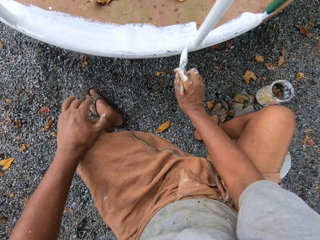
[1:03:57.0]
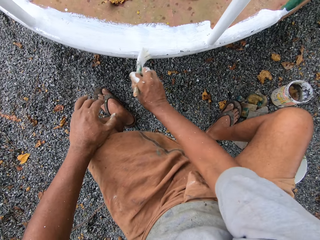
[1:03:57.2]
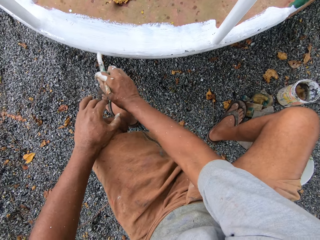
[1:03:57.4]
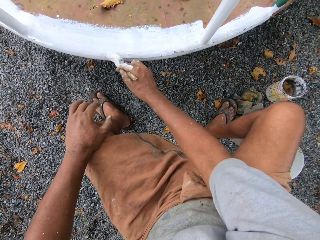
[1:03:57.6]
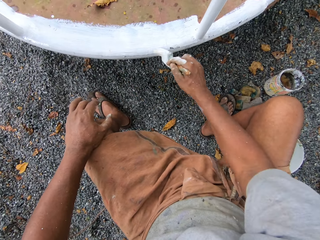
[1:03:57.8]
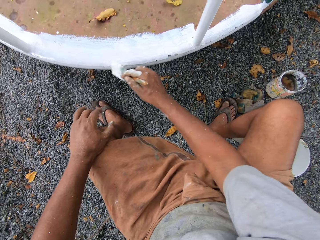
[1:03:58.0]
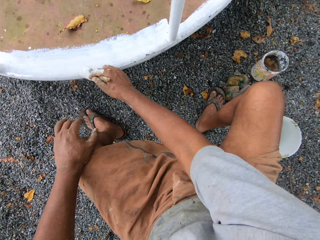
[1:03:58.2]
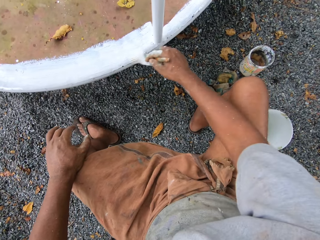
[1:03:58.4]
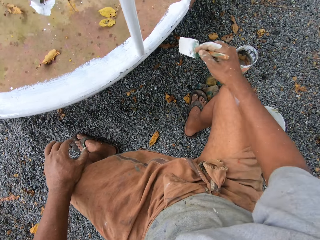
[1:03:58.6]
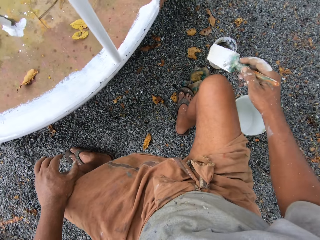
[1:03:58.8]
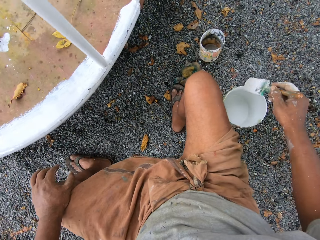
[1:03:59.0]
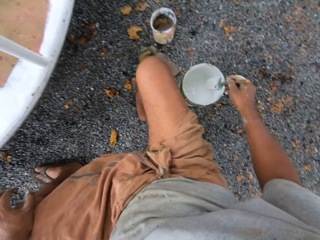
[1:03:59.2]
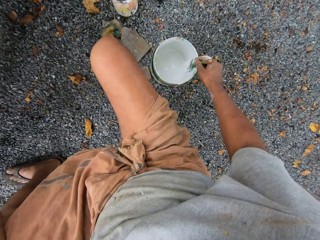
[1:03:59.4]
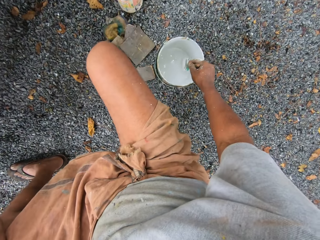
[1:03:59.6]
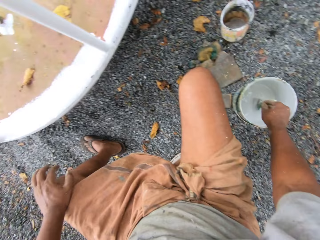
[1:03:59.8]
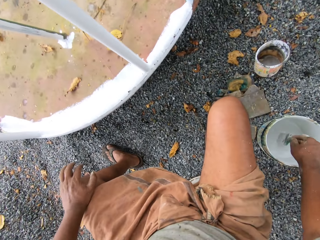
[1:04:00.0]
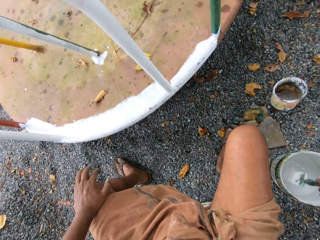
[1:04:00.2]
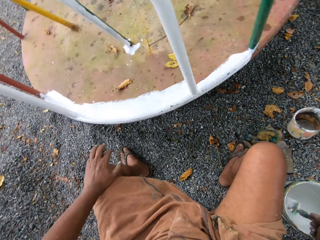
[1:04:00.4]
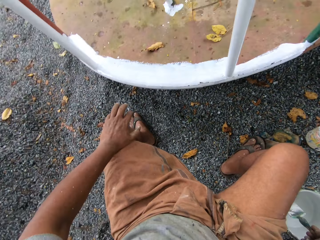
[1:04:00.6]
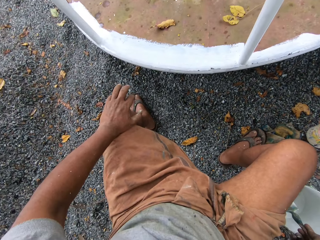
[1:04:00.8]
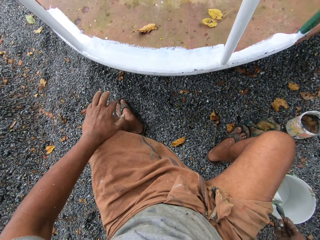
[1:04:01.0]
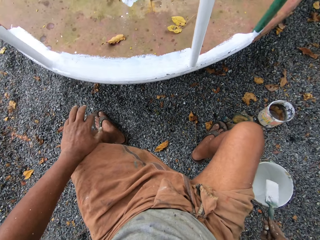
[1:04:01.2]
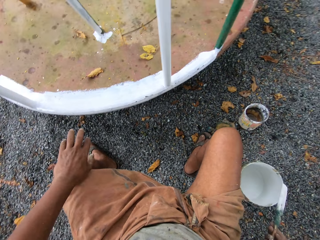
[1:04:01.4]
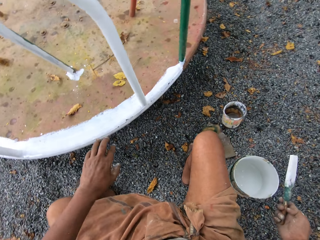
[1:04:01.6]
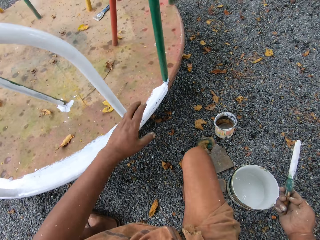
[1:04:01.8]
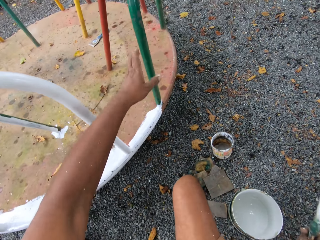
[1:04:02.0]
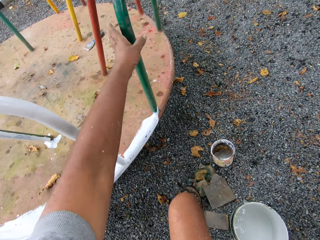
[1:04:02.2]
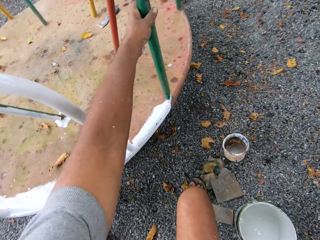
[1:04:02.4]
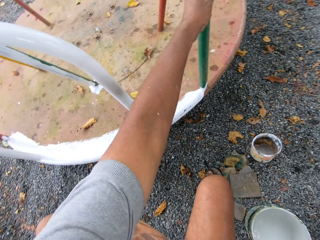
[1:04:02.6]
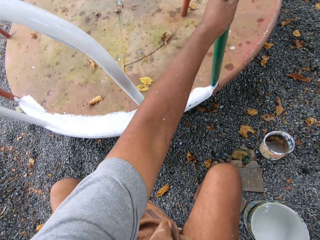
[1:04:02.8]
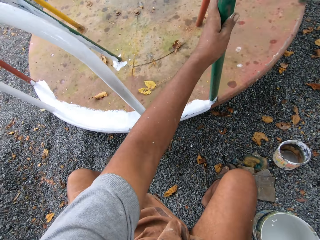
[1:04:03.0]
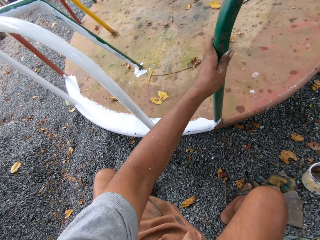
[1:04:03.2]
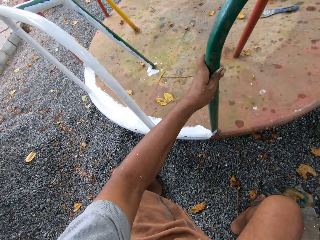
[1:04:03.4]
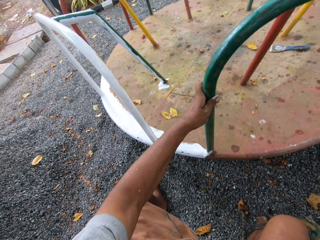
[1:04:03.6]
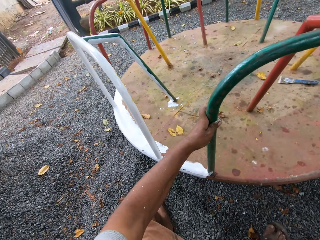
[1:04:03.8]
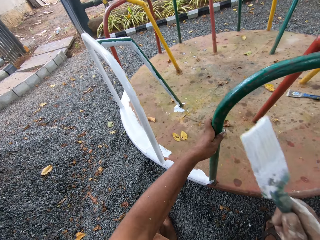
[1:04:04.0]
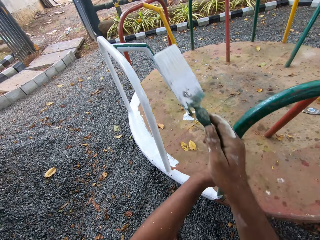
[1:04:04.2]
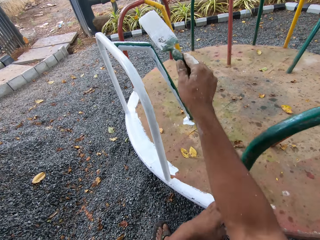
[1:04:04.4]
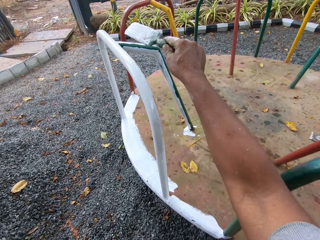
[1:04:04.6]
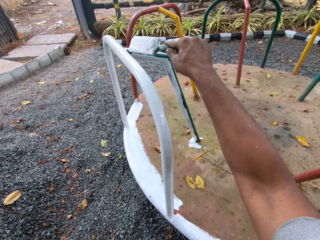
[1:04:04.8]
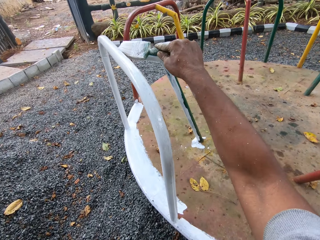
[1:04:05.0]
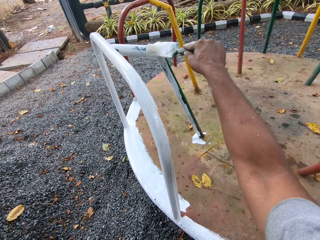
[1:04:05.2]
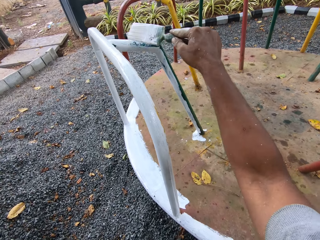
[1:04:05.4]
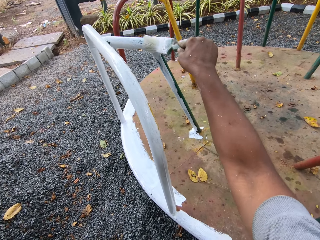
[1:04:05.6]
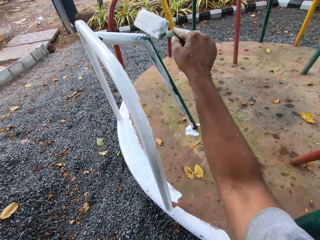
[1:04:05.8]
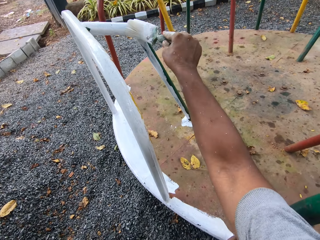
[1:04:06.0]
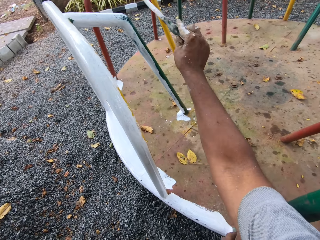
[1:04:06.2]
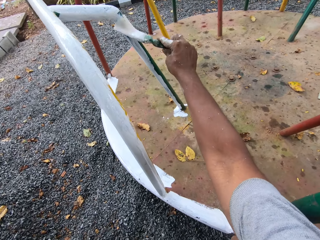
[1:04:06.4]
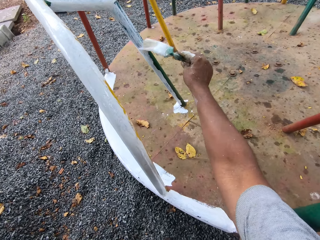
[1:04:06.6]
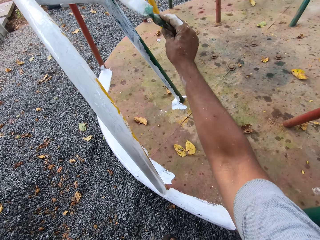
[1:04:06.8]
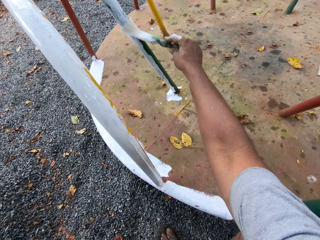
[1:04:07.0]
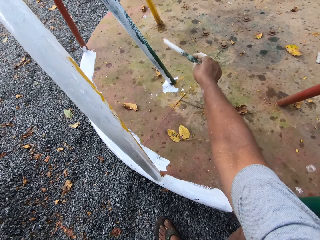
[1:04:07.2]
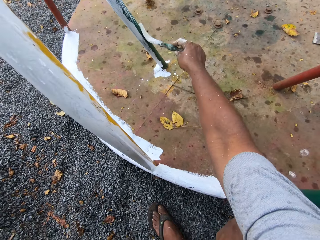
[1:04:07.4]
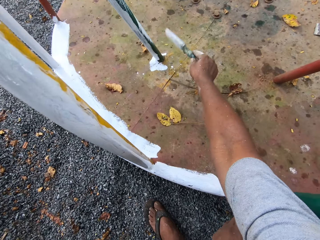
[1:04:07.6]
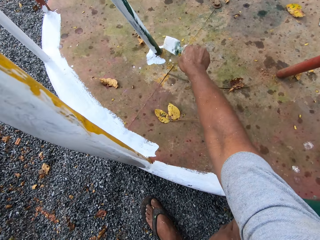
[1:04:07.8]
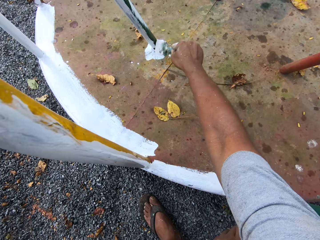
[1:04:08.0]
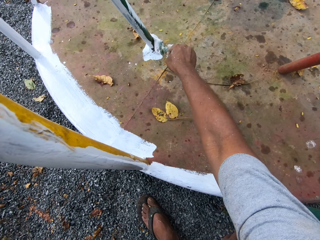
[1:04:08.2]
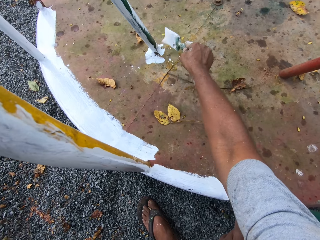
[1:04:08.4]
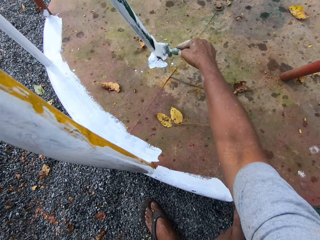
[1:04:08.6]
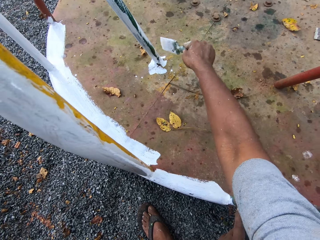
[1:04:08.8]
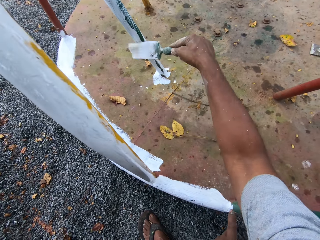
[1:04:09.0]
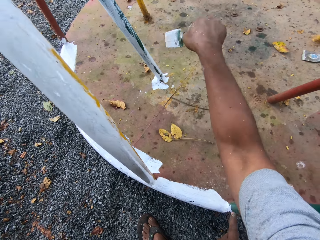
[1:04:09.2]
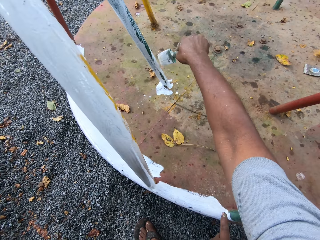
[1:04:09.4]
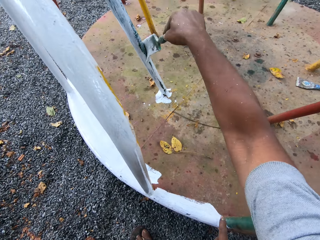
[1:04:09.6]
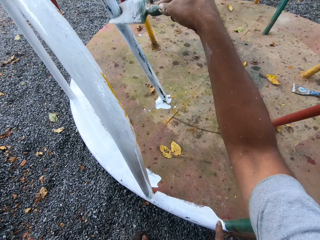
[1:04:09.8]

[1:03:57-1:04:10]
The camera wearer dips the paintbrush into the paint can on the ground. He holds the paintbrush. He holds a round swing or roundabout with his left hand. He moves the roundabout with his left hand. He paints the roundabout with the paintbrush.

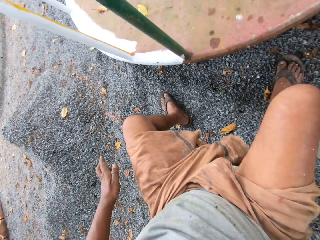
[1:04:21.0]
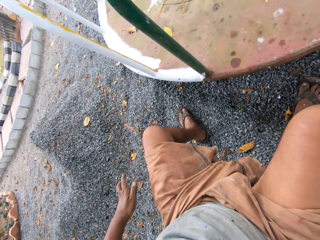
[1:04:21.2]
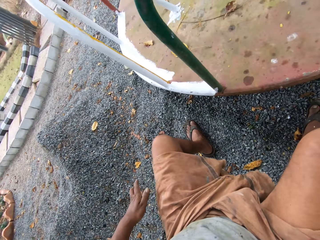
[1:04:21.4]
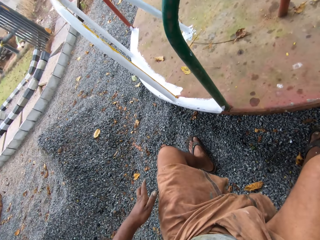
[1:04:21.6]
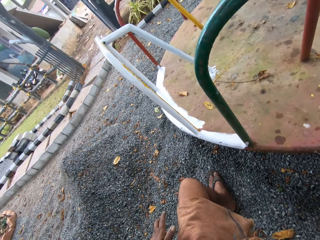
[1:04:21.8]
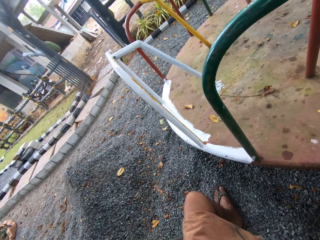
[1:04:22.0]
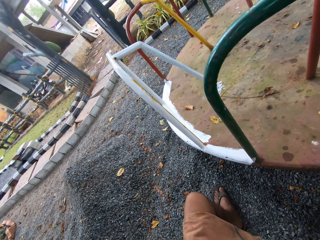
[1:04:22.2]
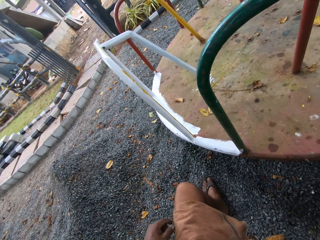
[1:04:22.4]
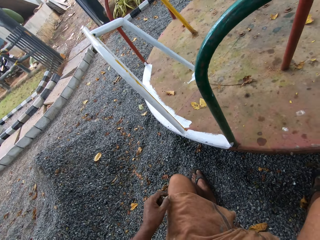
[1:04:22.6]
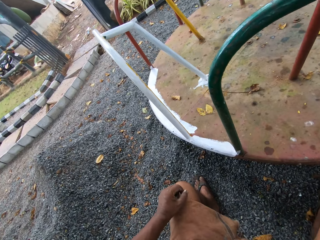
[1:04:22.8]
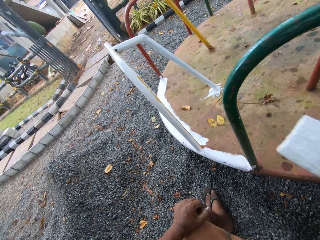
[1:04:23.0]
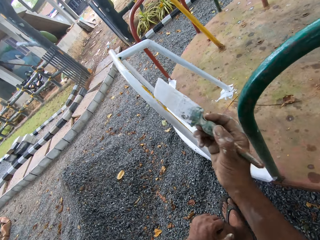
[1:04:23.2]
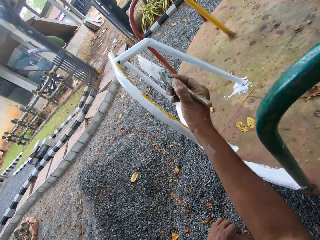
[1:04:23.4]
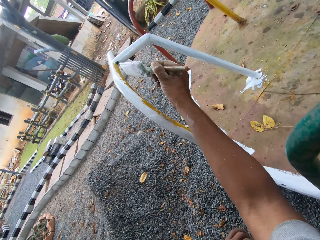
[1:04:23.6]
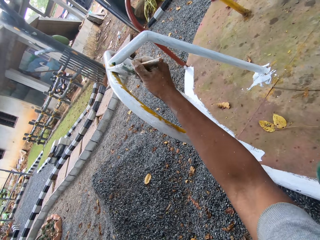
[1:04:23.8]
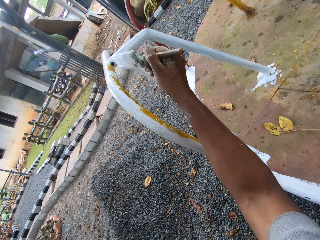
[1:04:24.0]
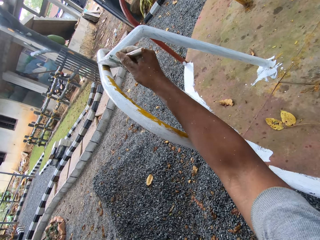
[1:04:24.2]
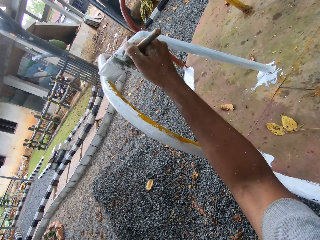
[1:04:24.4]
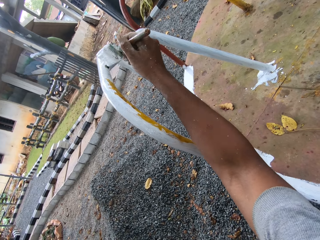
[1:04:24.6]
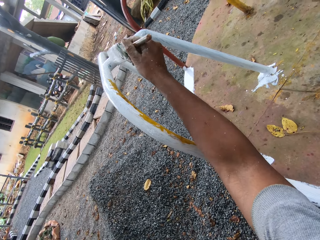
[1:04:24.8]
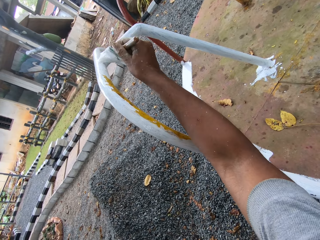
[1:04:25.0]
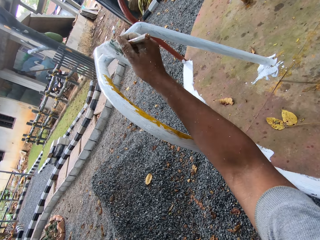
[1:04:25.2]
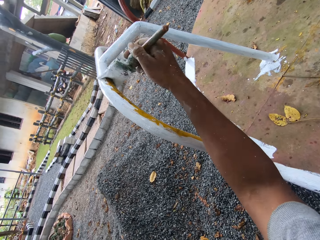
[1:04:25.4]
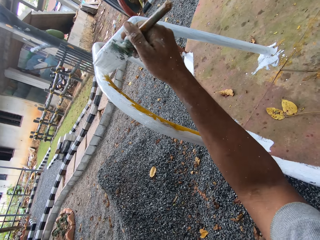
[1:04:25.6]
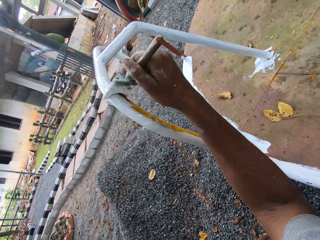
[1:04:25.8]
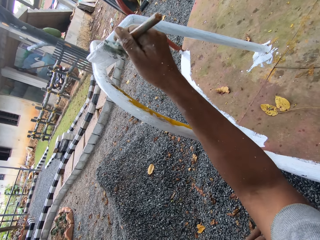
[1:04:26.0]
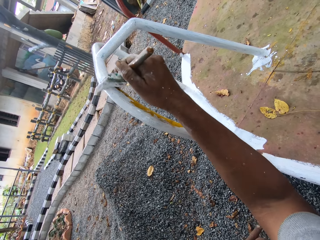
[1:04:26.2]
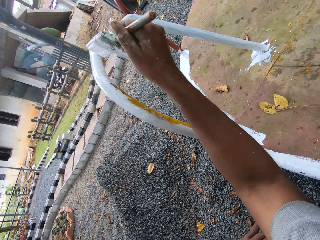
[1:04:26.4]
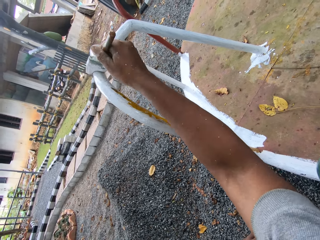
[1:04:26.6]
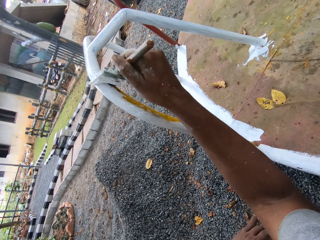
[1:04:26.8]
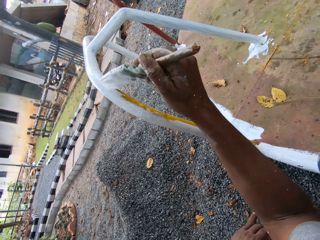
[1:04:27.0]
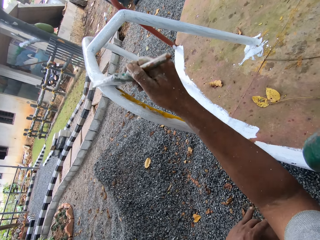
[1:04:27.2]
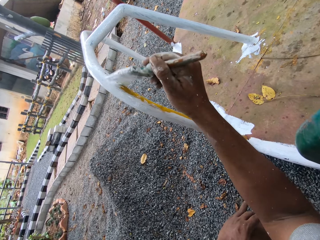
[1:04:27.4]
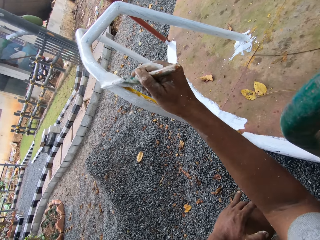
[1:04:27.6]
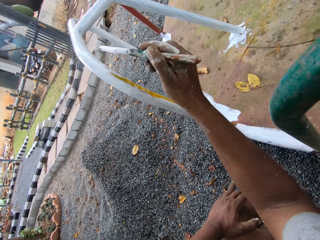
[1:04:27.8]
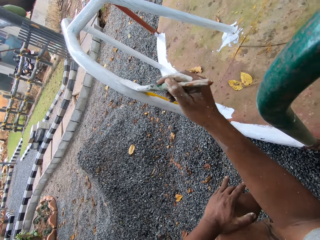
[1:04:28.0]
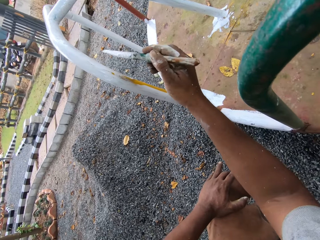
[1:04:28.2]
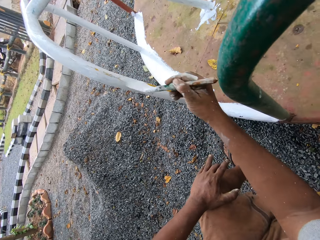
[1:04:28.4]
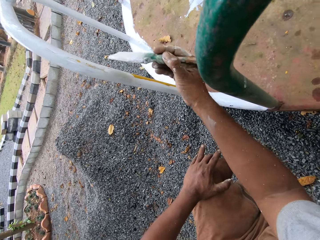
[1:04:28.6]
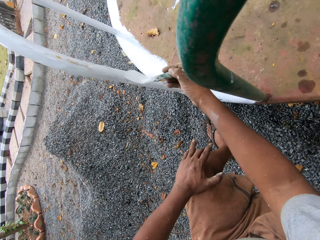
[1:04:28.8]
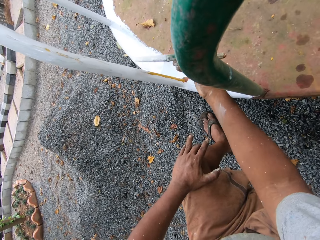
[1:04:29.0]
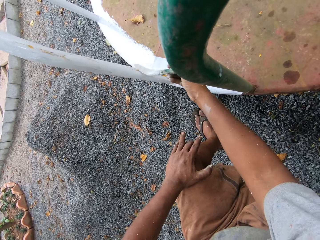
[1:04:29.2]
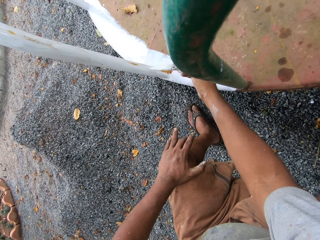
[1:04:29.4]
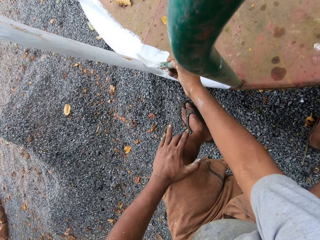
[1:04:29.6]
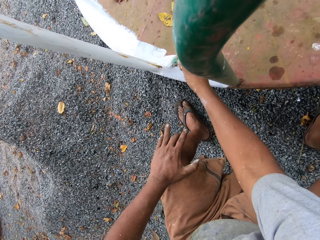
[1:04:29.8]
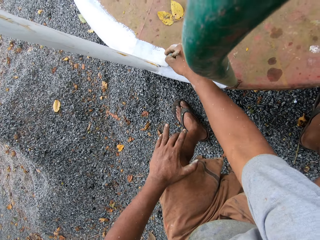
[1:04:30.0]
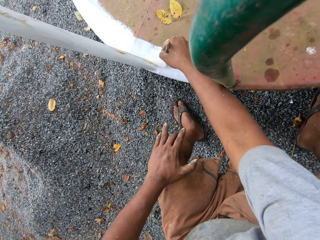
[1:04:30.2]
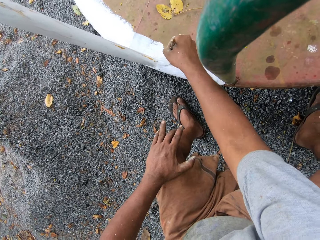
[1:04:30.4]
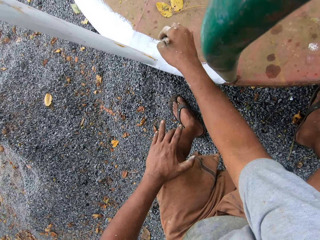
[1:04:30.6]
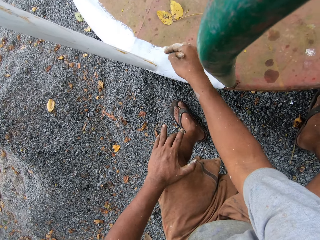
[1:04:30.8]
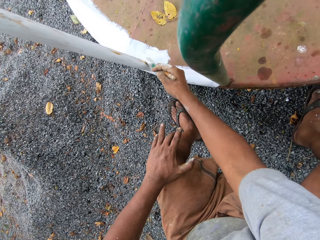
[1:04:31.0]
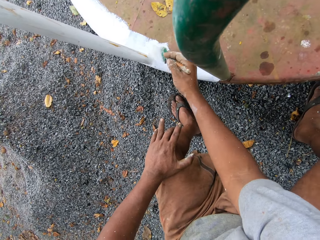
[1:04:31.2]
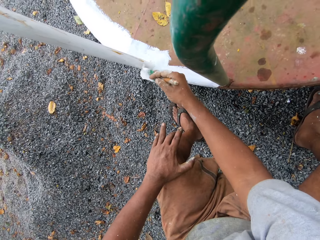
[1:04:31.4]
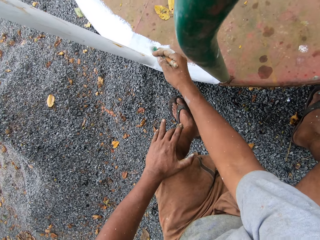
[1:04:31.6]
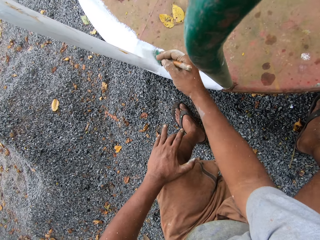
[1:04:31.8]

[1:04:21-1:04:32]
The camera wearer dips the paintbrush into the paint can on the ground. They paint the roundabout with the paintbrush.
